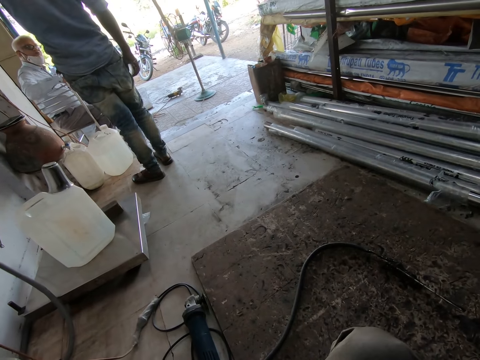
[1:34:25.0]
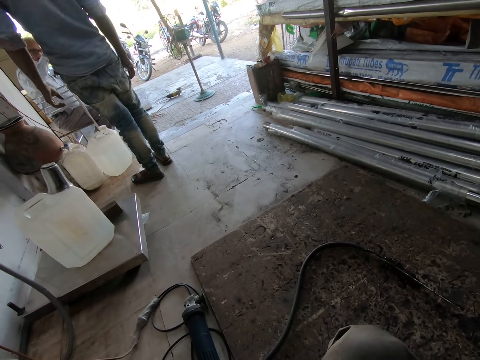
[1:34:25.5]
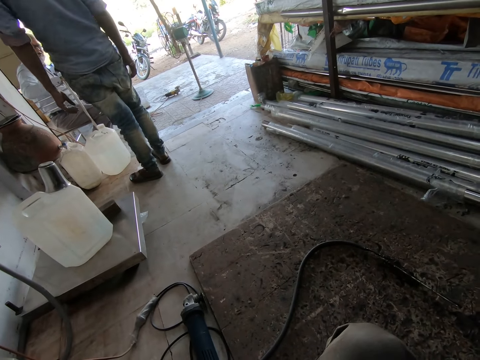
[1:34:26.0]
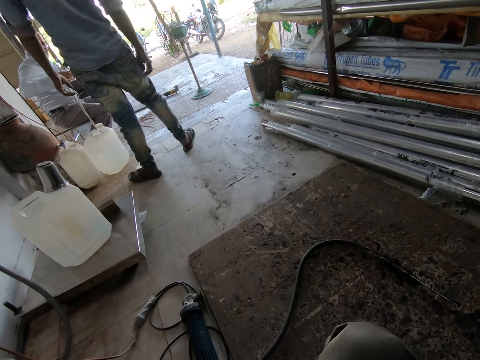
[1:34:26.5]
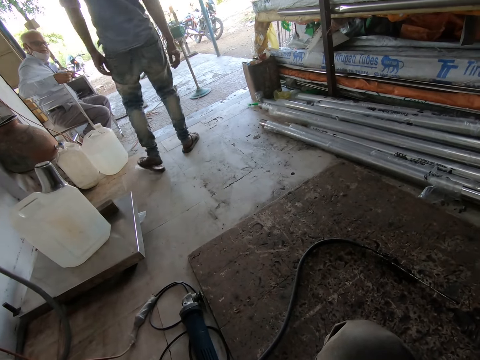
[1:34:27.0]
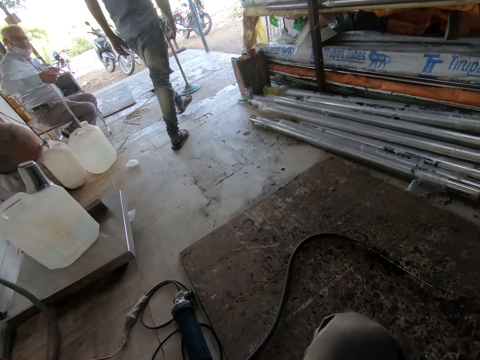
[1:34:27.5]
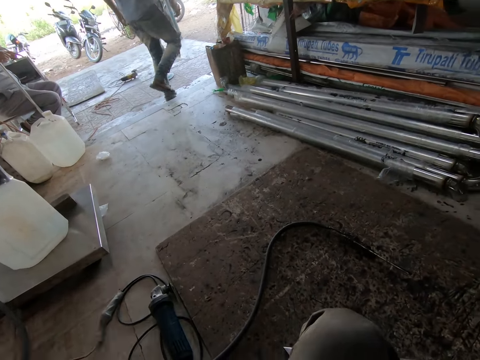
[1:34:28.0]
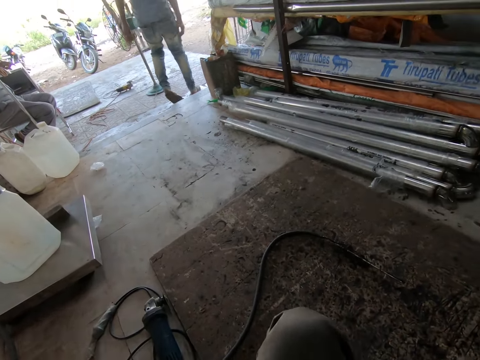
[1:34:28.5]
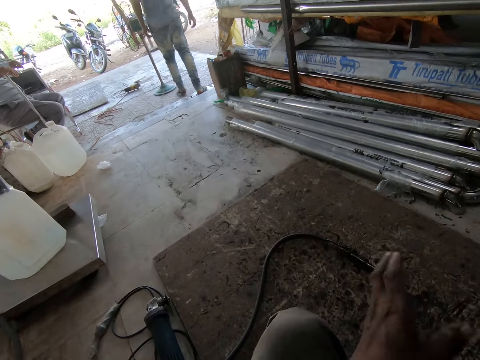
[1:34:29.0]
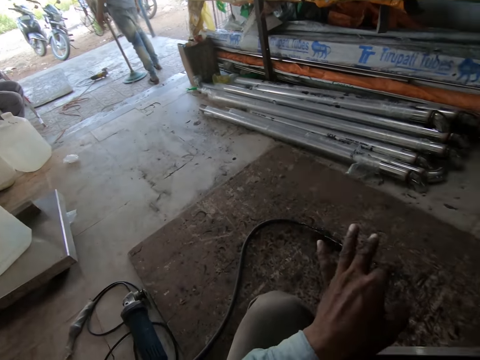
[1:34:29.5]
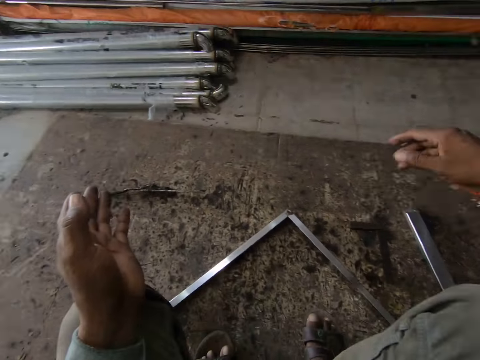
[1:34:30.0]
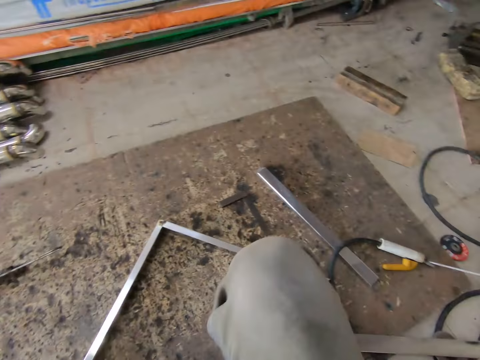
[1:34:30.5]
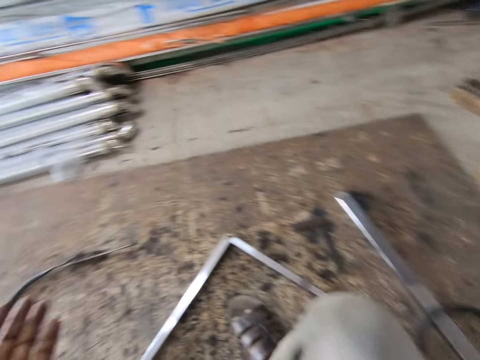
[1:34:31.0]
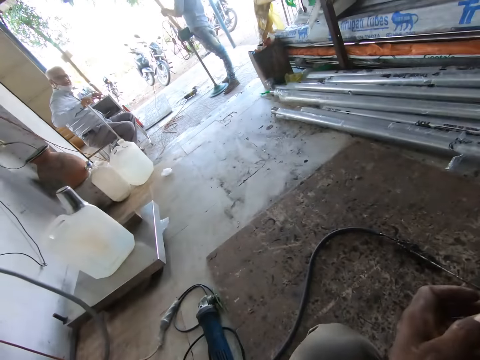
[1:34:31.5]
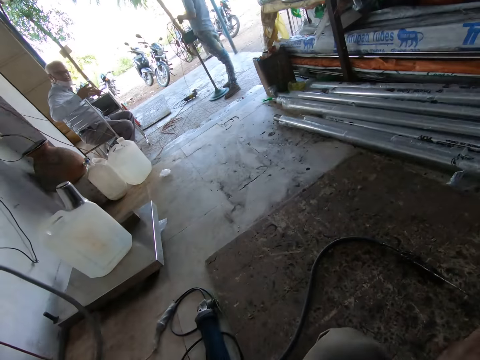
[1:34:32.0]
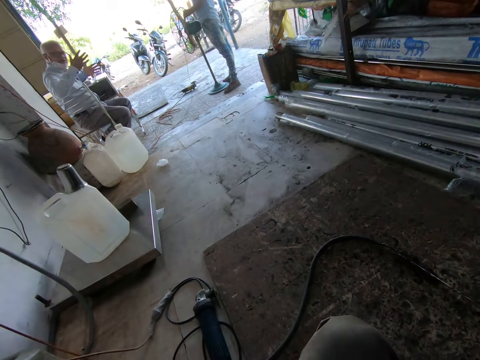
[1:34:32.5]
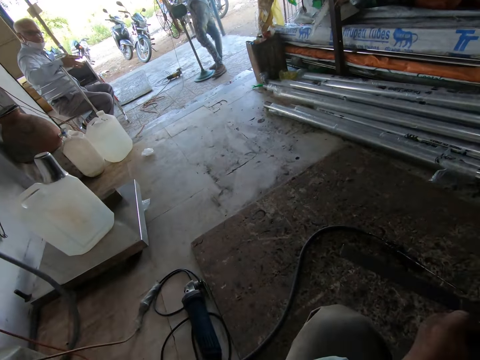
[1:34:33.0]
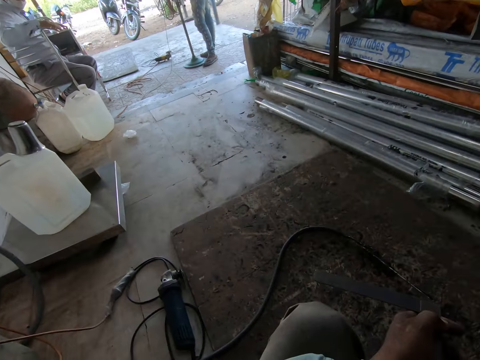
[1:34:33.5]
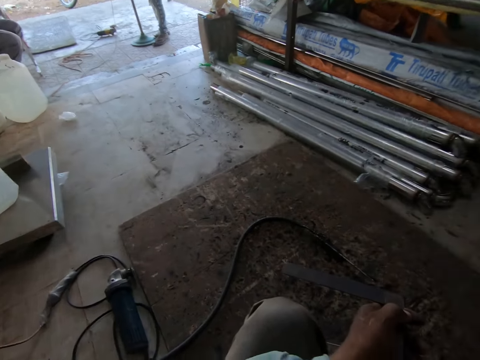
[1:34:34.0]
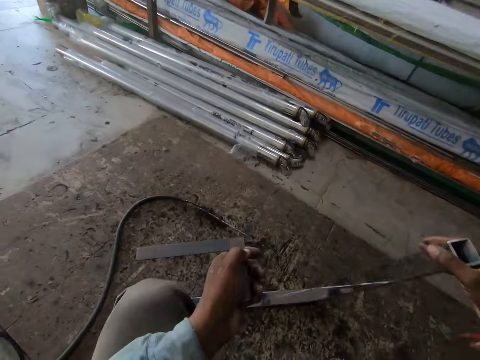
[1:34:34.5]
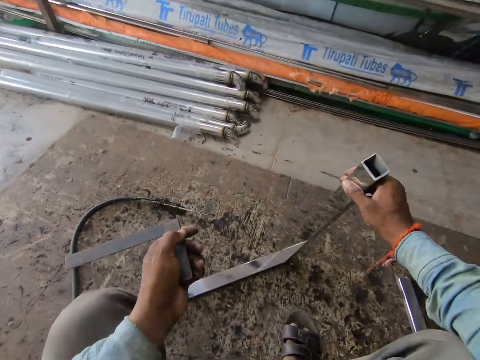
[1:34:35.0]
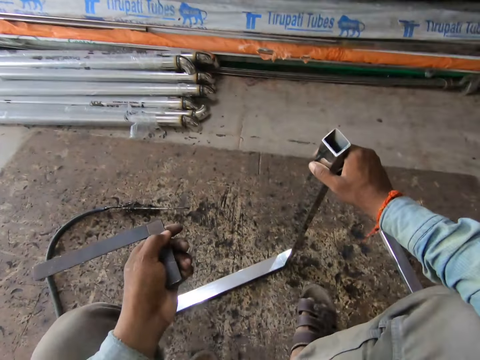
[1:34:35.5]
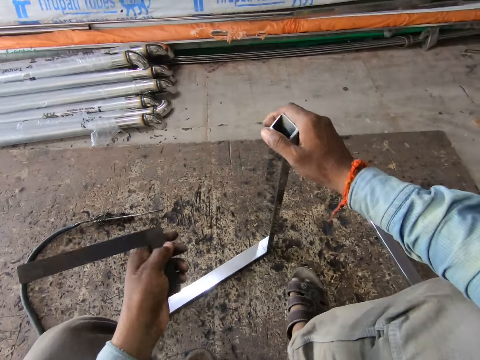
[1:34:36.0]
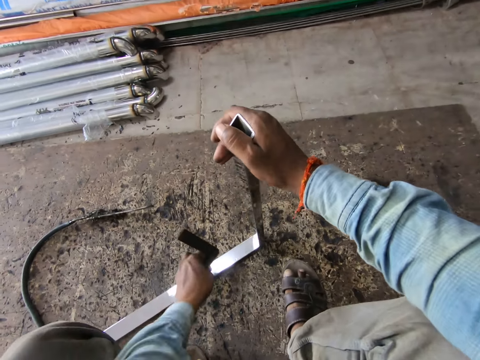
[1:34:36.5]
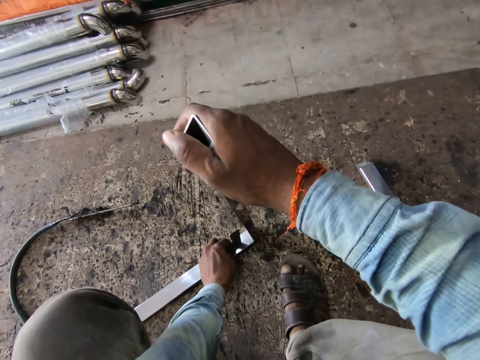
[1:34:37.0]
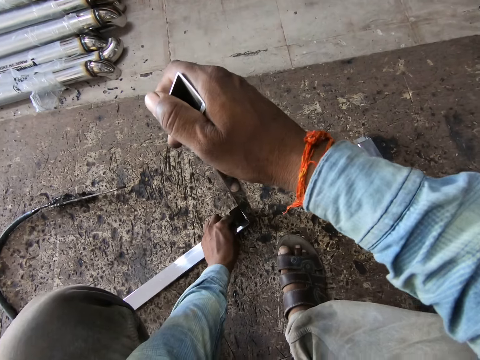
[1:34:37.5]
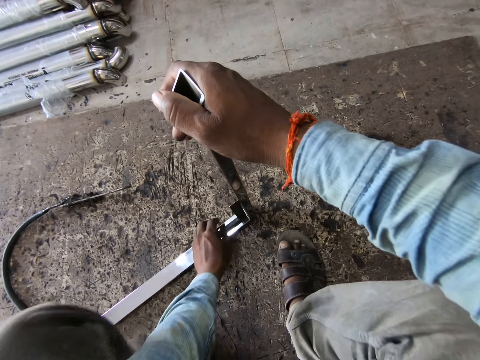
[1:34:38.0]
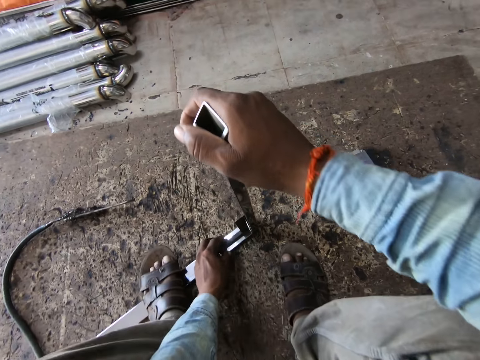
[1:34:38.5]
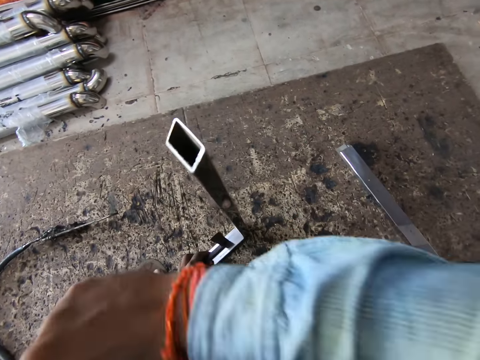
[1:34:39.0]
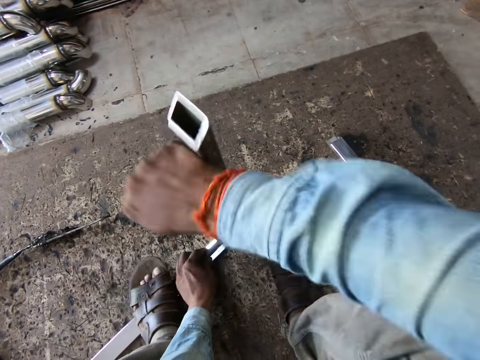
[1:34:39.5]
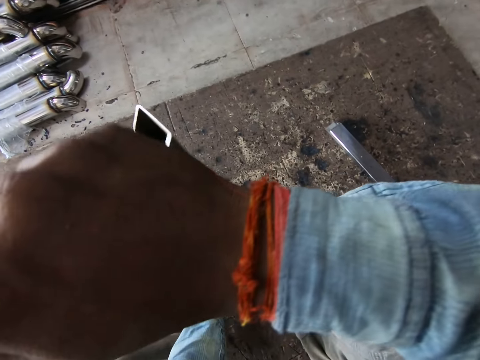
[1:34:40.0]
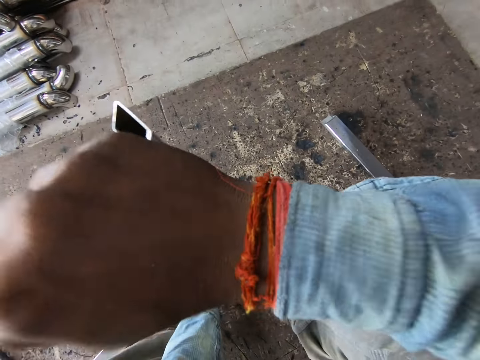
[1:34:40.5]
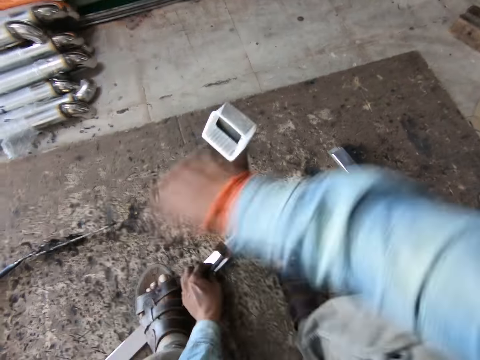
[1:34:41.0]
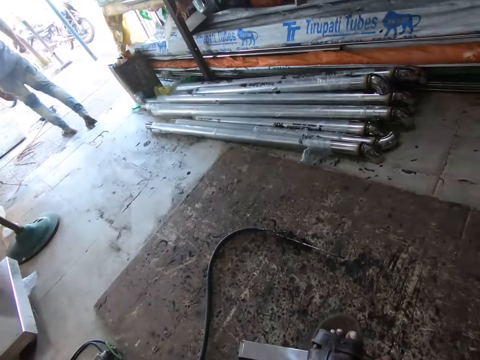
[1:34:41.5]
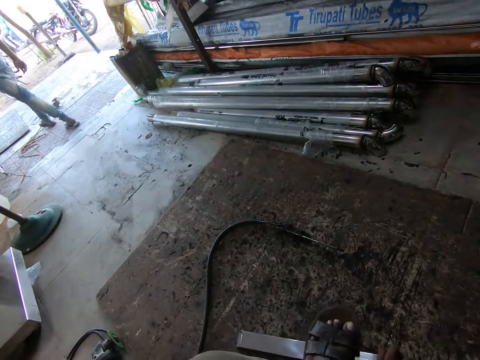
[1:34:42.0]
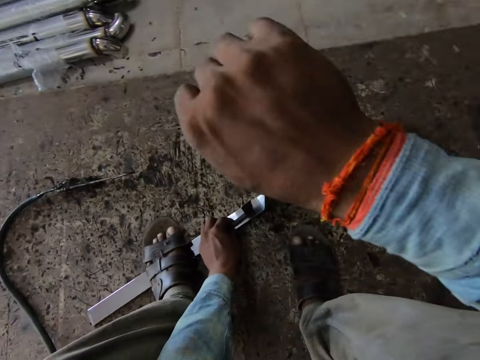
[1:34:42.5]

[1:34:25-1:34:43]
A man walks out of the workshop. The man touches a fan with both hands. The camera wearer holds the angle ruler with his left hand. He picks the balusters or metal bar from the rug with his right hand. He measures the balusters with the angle ruler in his left hand. He puts the metal ruler at the corner of the metal bar. He places his left foot on the baluster. He hits the baluster with his right hand.

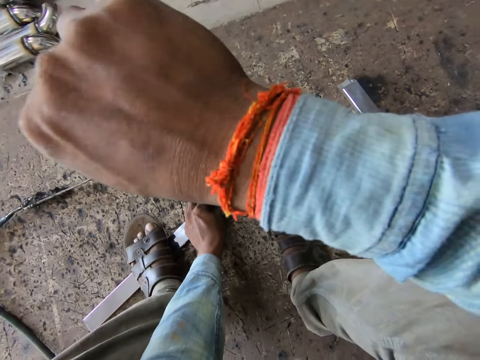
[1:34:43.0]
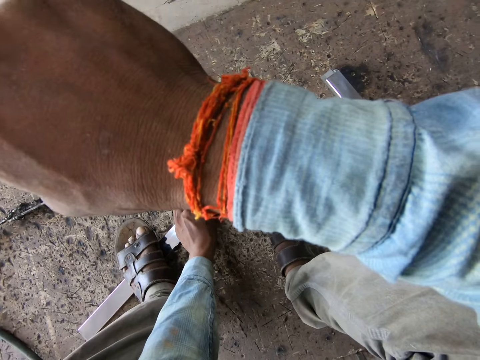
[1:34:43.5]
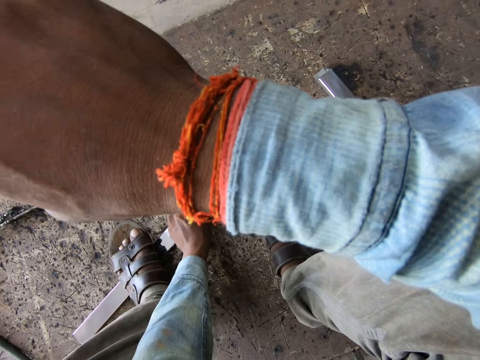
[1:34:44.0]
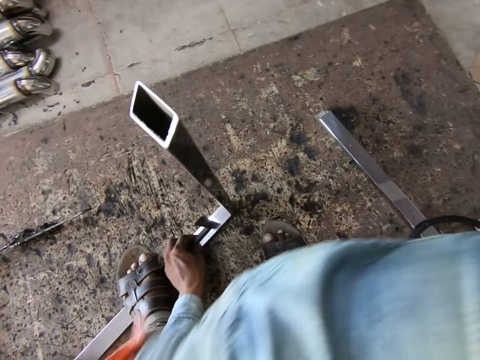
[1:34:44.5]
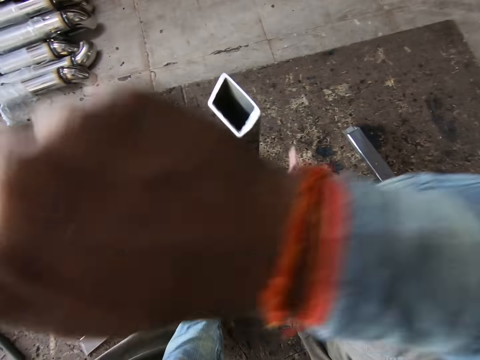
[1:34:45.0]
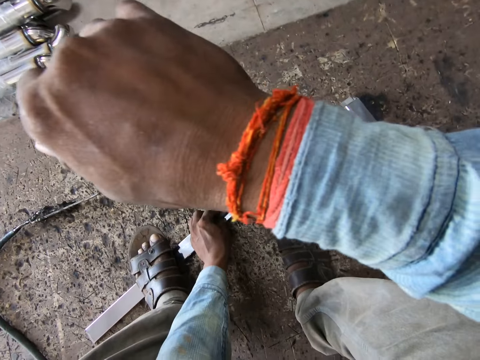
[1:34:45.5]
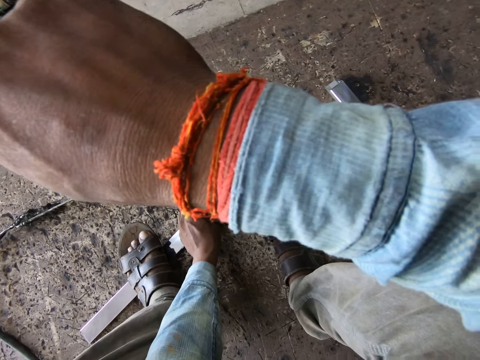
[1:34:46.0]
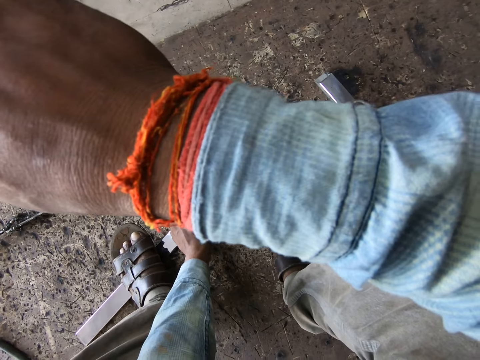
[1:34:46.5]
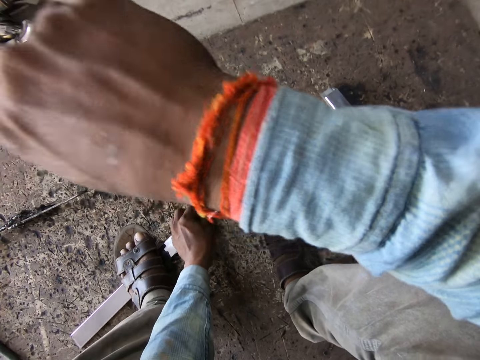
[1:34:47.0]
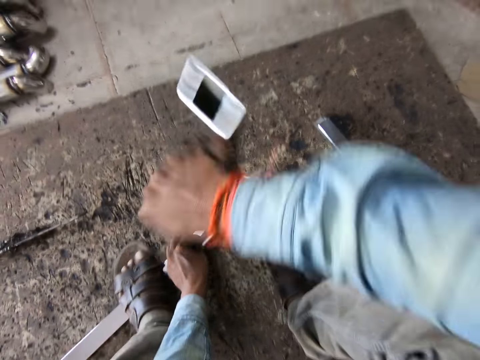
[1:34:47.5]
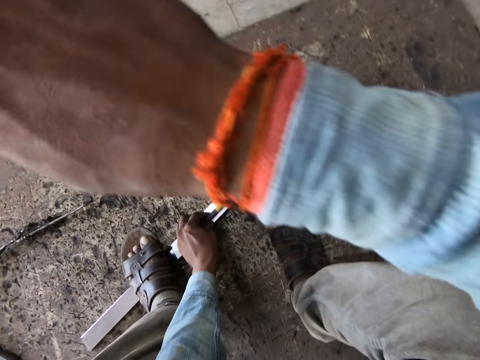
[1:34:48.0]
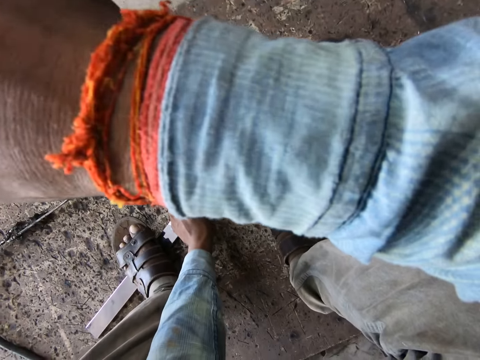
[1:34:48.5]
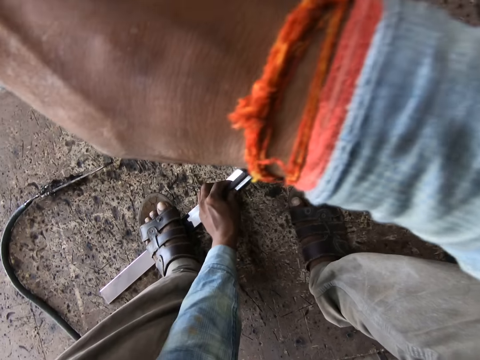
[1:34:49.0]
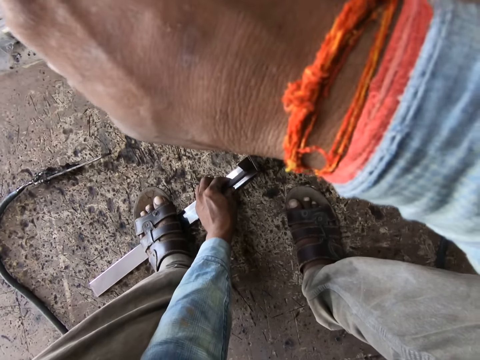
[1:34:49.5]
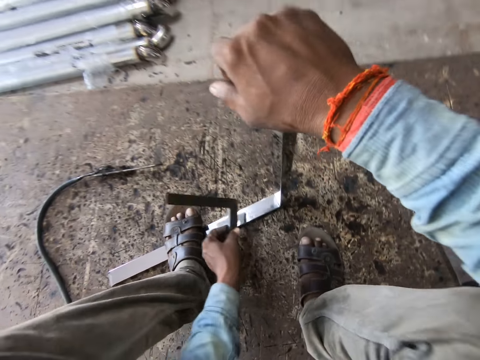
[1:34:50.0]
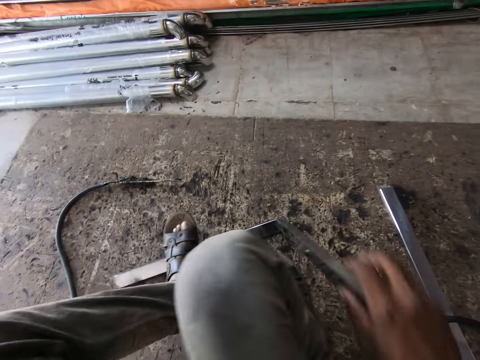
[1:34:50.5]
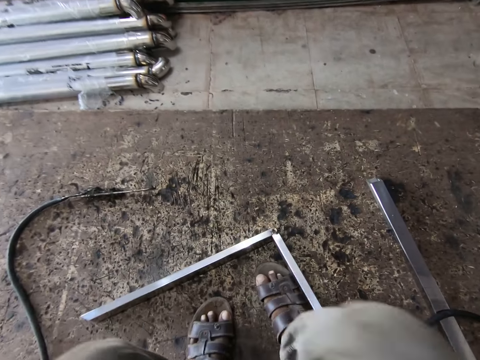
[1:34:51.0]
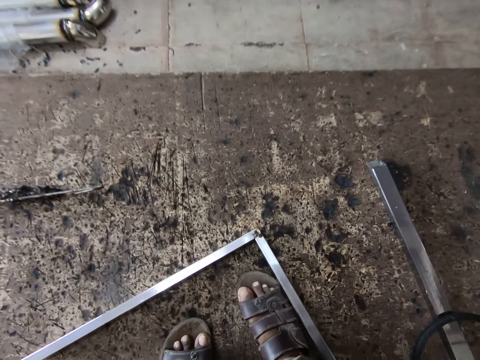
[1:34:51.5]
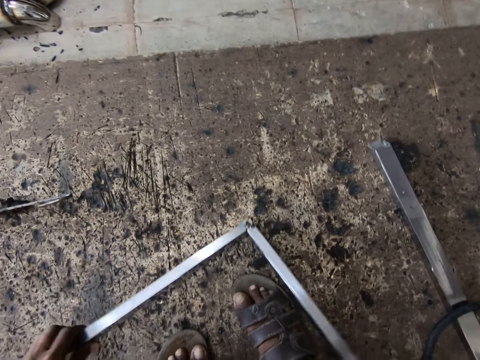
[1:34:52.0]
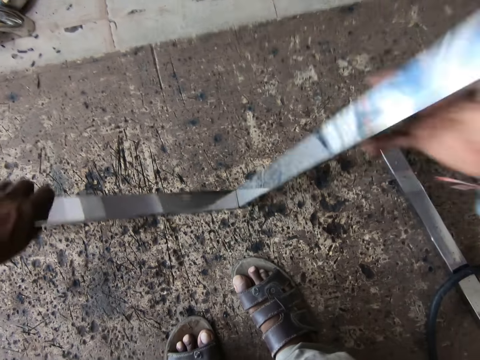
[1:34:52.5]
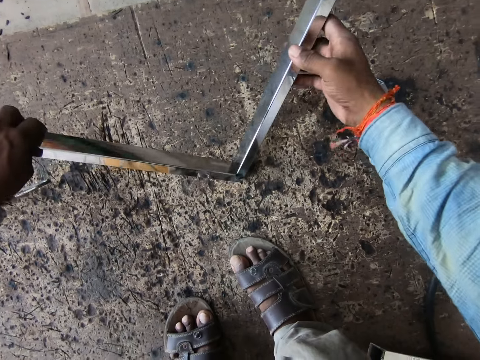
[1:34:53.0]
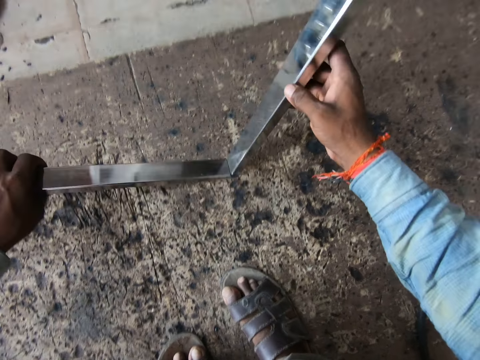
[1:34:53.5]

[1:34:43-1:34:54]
The camera wearer removes the angle ruler from the balusters with his left hand. He lifts his left foot from the baluster. He drops the balusters on the rug with his right hand. He picks the balusters from the rug with both hands.
